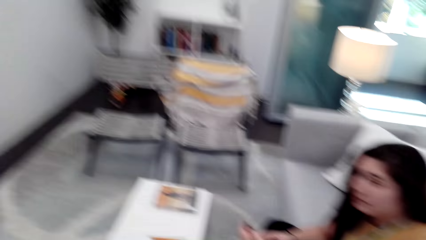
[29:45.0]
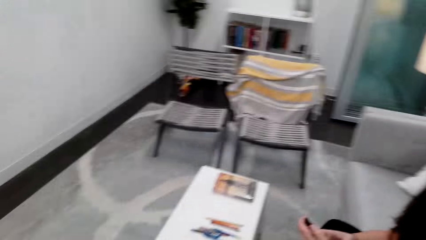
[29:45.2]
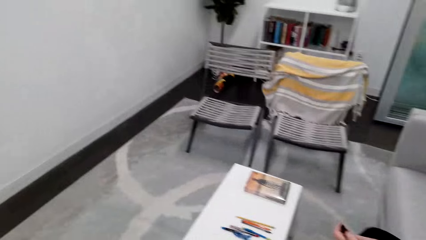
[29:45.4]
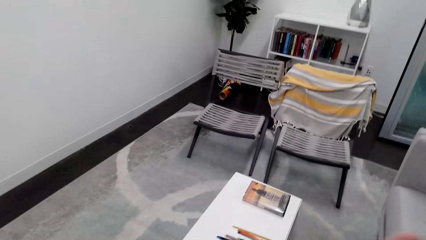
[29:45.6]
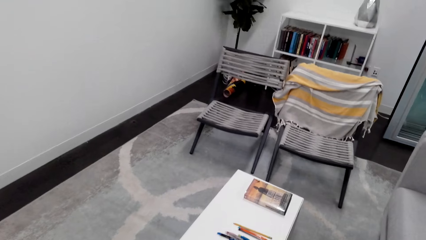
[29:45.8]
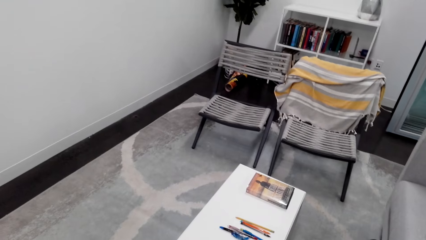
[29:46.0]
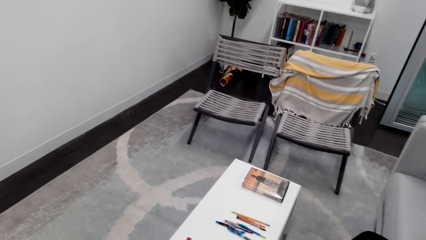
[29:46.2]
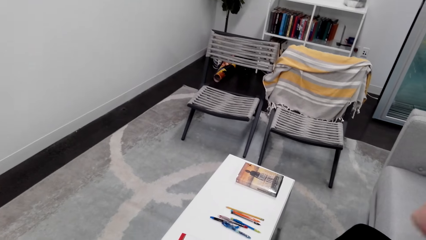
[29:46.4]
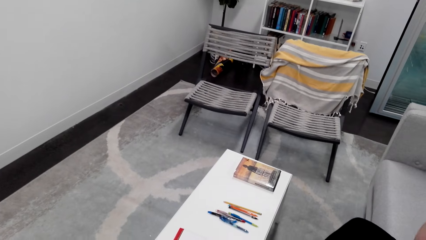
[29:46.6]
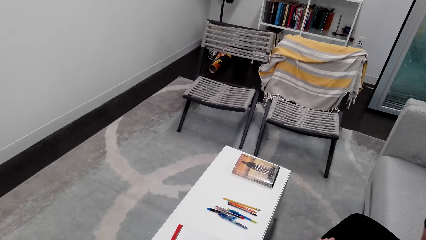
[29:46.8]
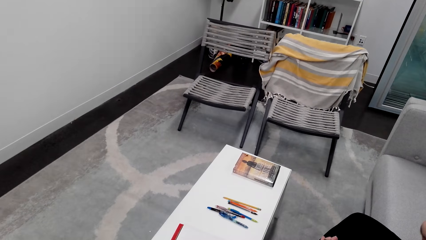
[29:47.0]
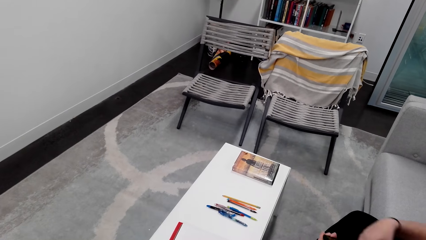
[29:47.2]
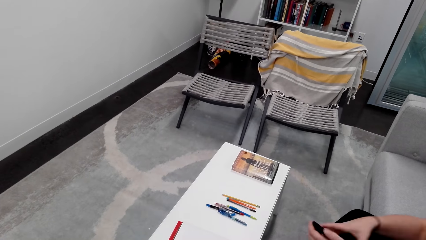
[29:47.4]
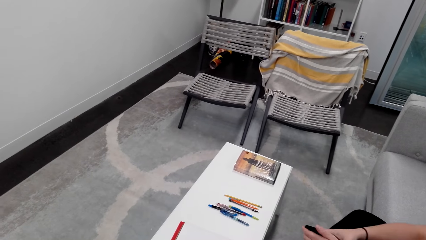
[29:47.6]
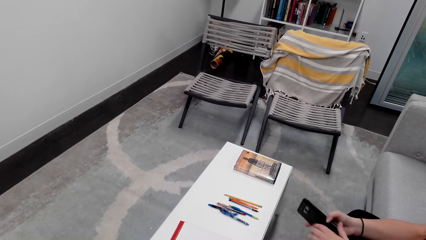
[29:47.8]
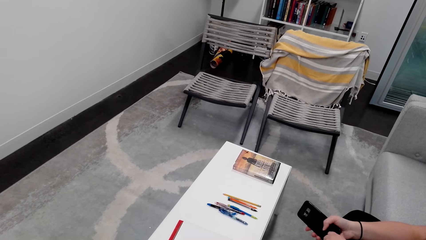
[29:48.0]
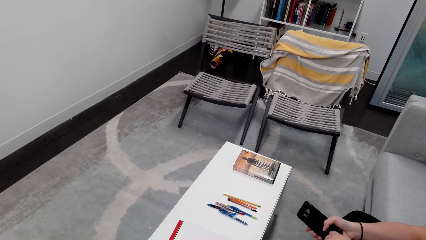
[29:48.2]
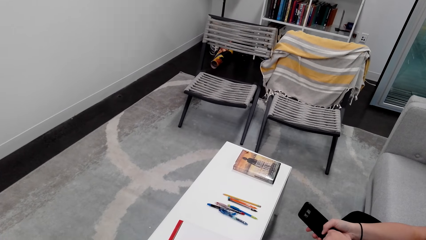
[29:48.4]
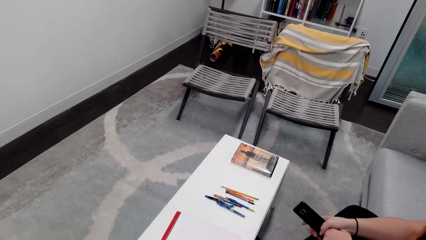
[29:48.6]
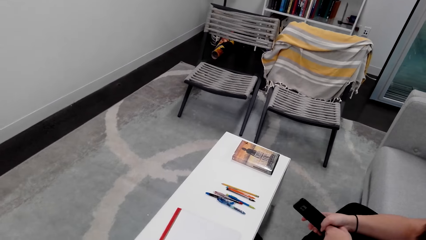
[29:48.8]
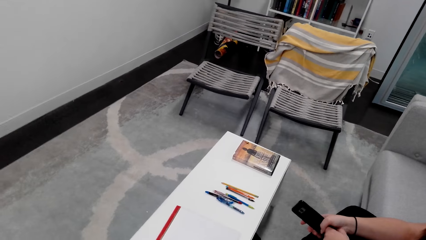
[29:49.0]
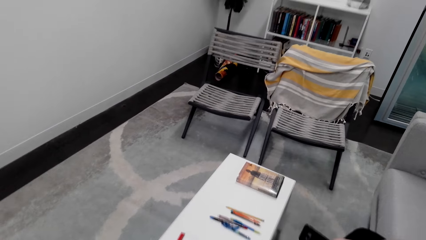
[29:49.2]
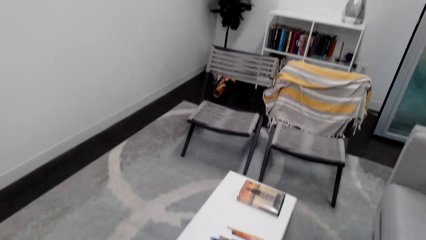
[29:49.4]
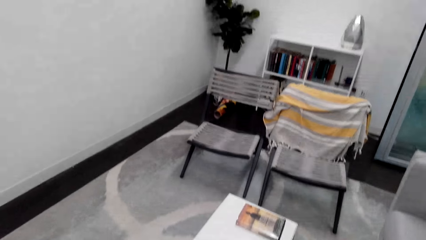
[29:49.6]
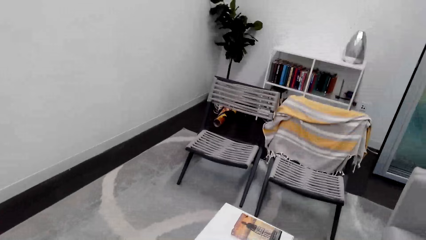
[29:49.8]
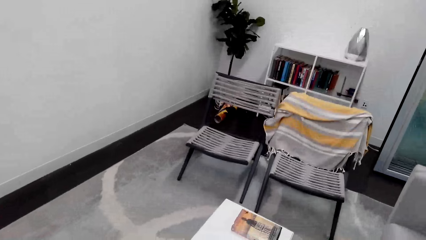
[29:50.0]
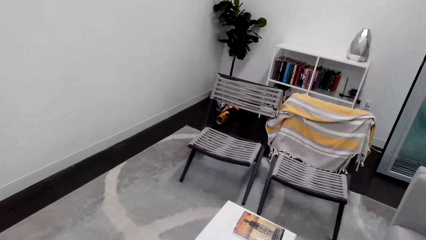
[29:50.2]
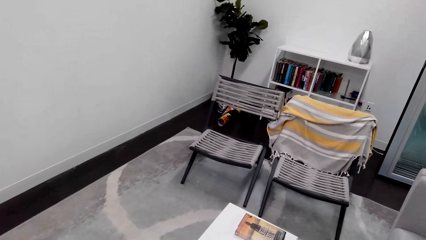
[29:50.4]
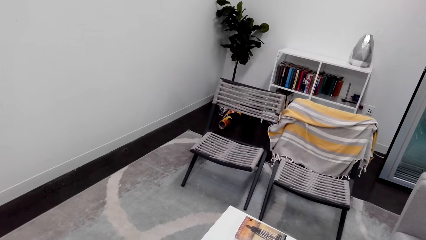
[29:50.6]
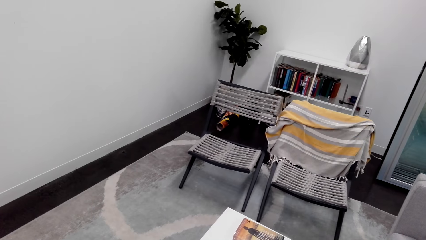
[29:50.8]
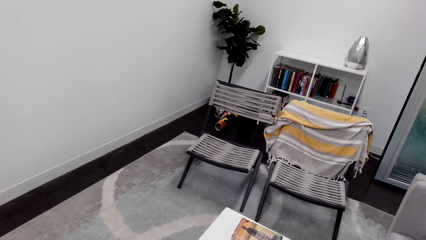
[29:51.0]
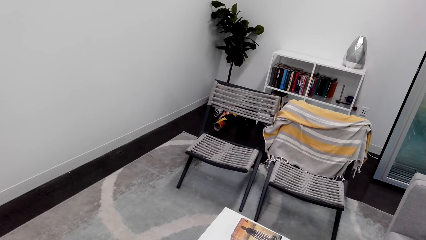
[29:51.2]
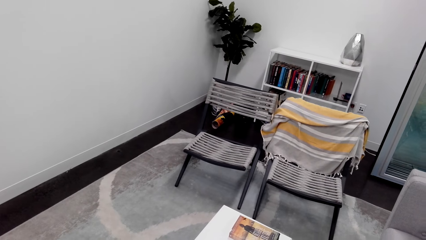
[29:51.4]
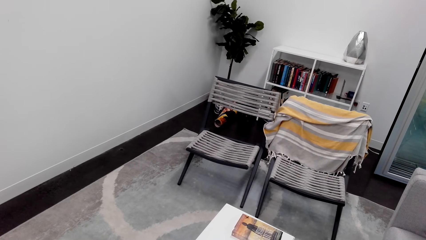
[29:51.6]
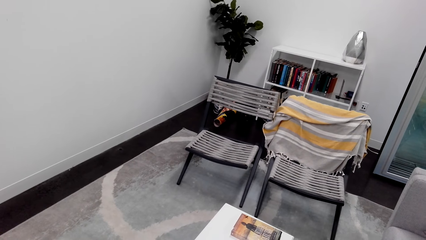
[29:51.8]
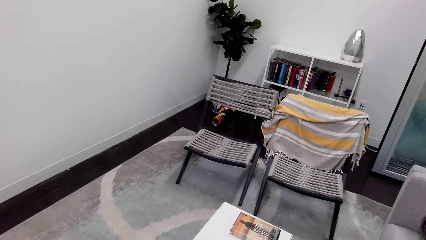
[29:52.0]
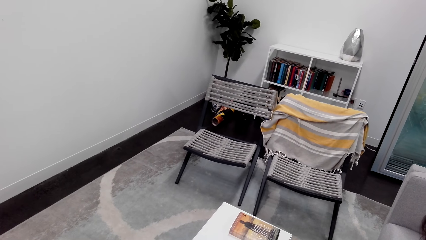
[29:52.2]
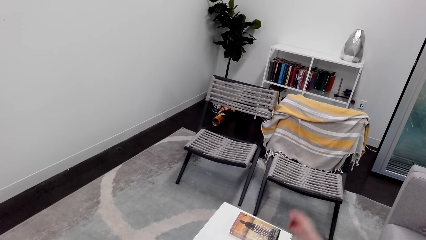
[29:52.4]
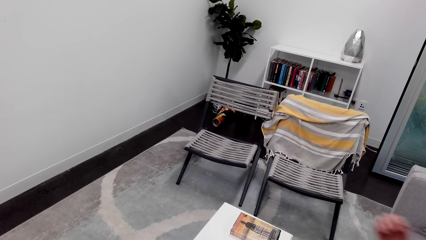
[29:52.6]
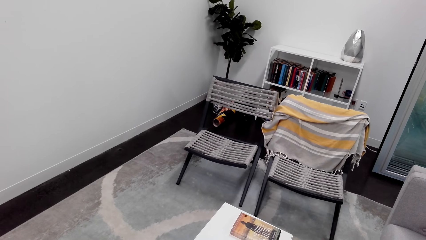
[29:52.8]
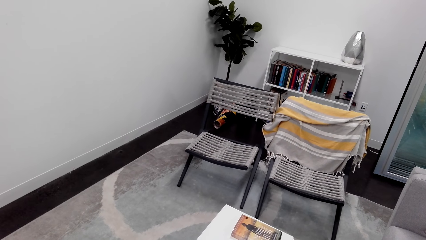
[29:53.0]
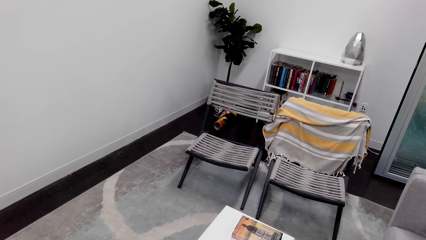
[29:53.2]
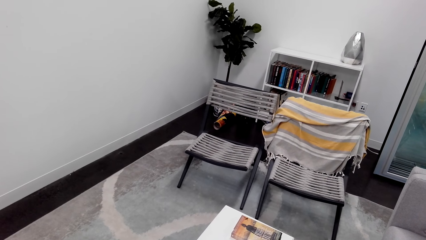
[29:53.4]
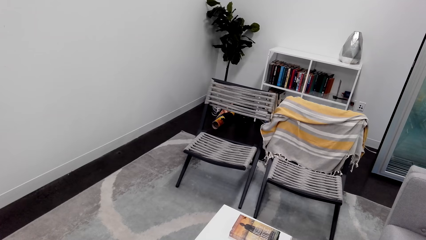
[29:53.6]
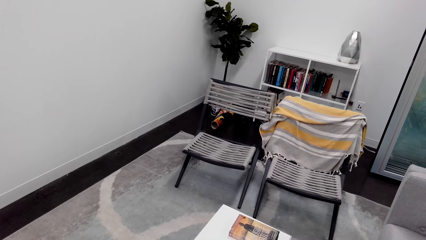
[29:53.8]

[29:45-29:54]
The camera wearer looks around a room. A lady sits on a chair. The lady operates a mobile phone. The camera wearer looks around the room. The lady puts down the mobile phone on the table. The camera wearer looks around the room.
